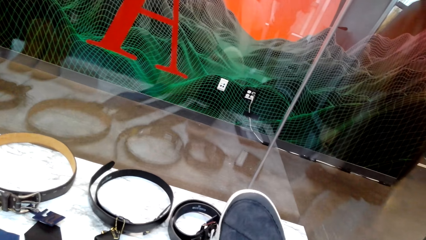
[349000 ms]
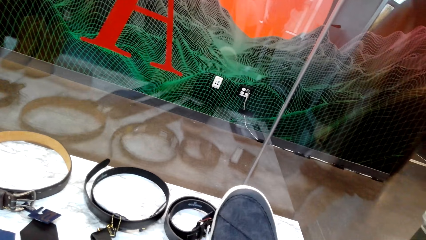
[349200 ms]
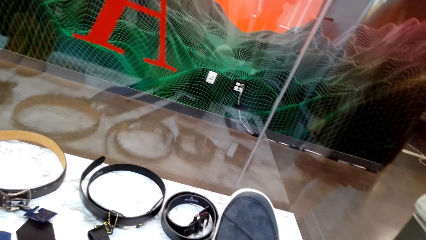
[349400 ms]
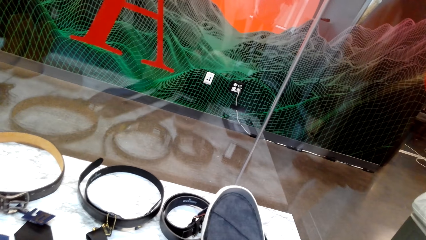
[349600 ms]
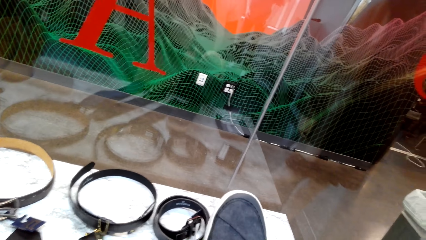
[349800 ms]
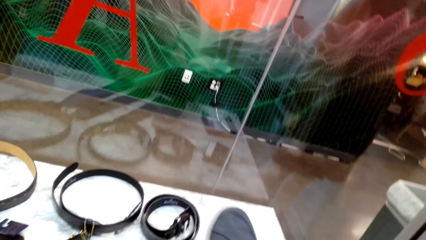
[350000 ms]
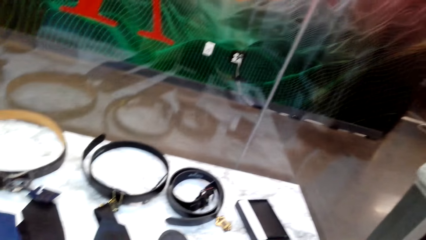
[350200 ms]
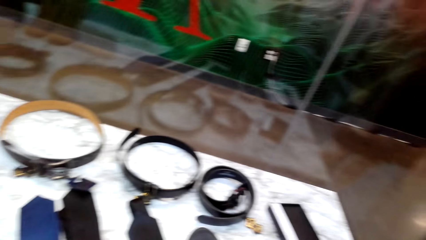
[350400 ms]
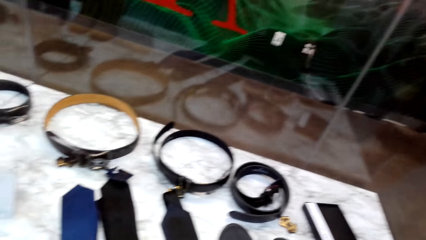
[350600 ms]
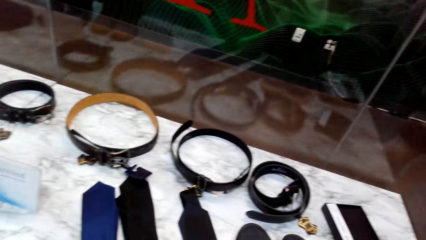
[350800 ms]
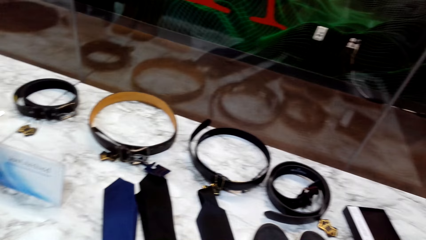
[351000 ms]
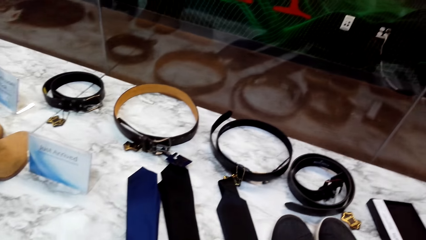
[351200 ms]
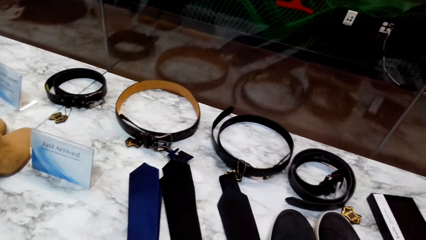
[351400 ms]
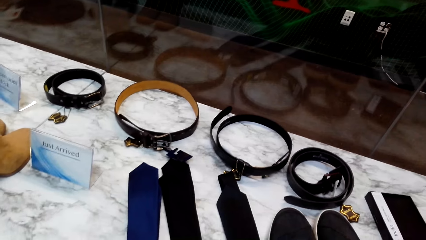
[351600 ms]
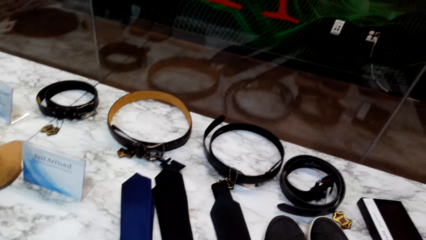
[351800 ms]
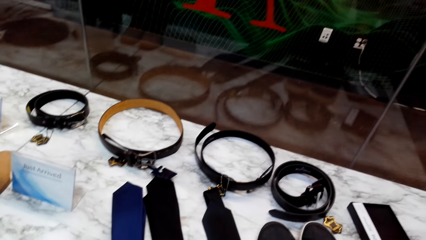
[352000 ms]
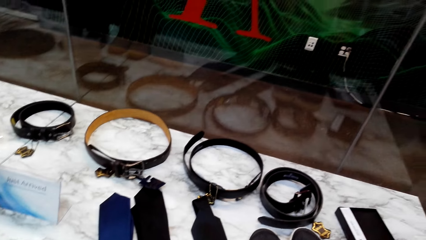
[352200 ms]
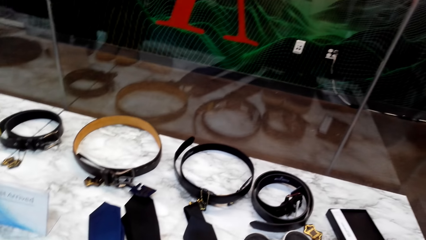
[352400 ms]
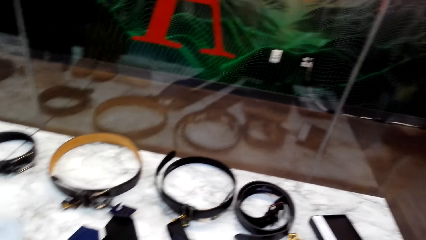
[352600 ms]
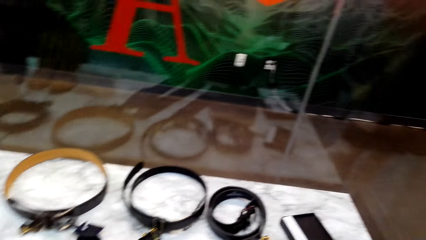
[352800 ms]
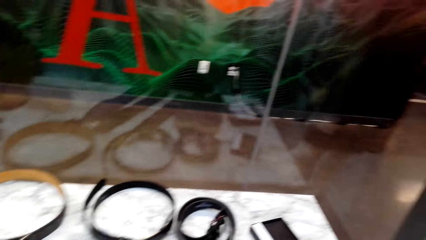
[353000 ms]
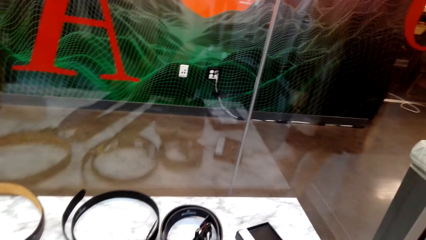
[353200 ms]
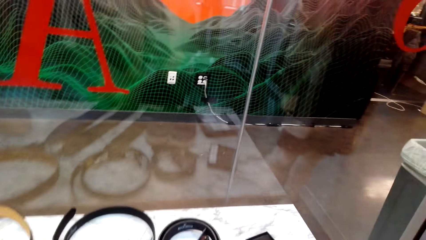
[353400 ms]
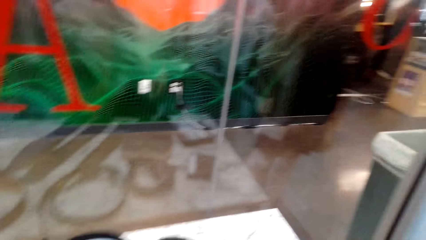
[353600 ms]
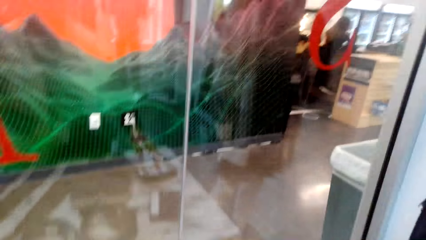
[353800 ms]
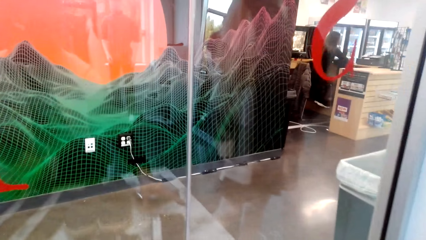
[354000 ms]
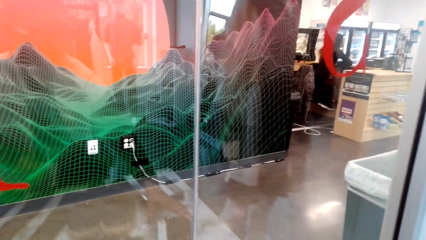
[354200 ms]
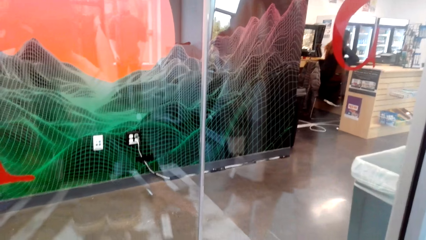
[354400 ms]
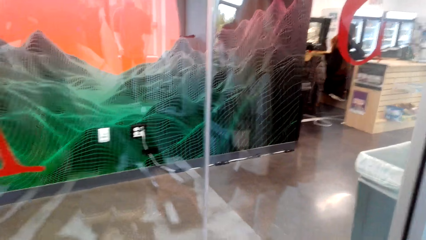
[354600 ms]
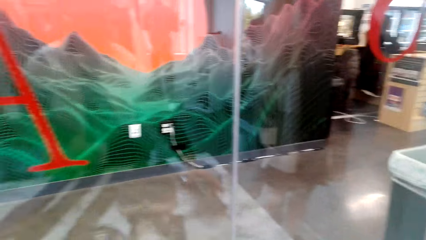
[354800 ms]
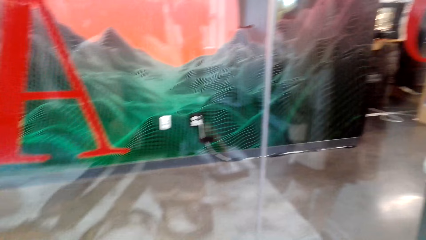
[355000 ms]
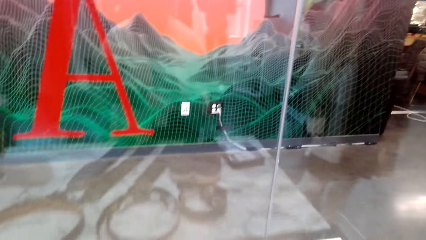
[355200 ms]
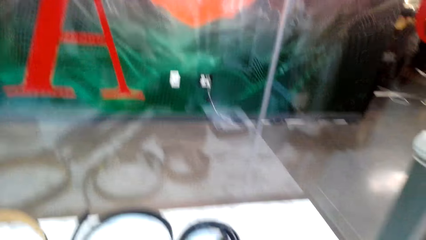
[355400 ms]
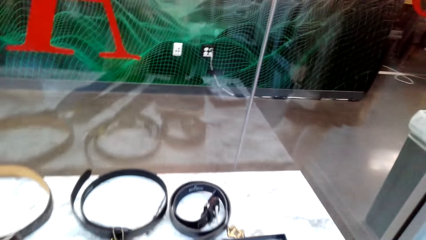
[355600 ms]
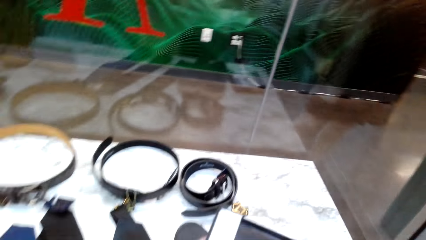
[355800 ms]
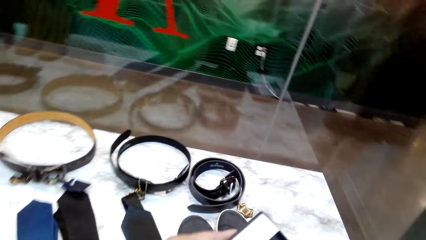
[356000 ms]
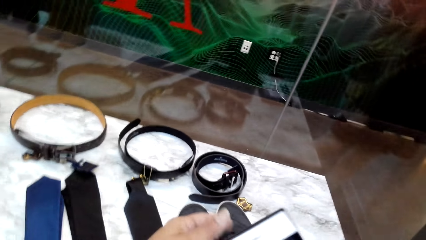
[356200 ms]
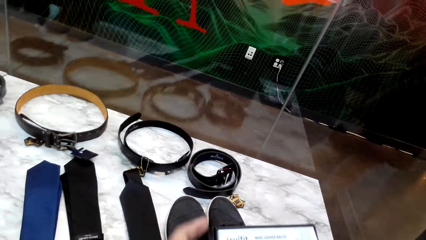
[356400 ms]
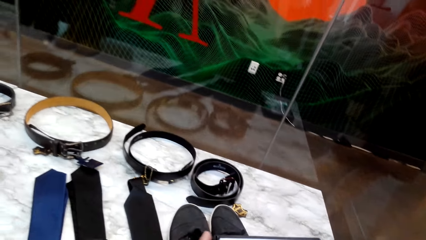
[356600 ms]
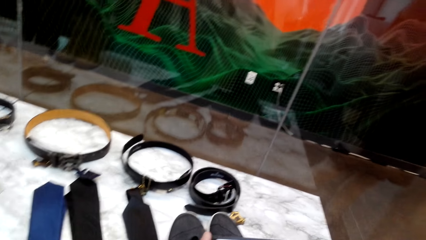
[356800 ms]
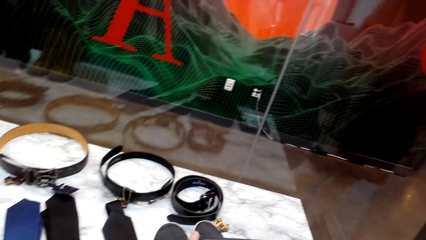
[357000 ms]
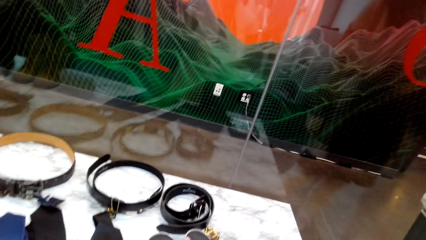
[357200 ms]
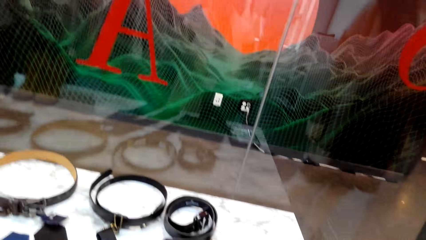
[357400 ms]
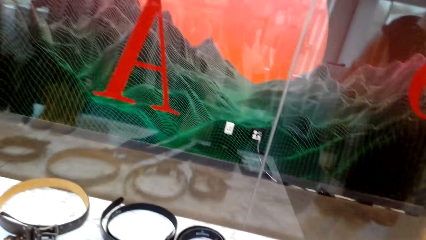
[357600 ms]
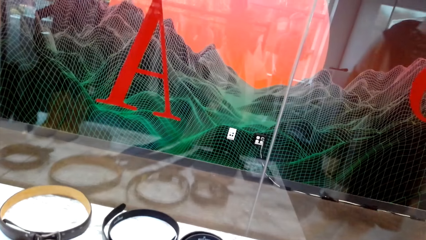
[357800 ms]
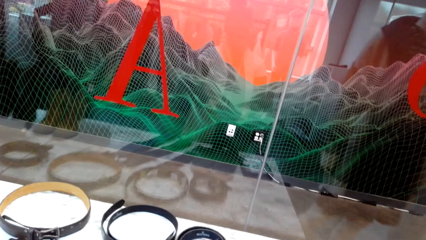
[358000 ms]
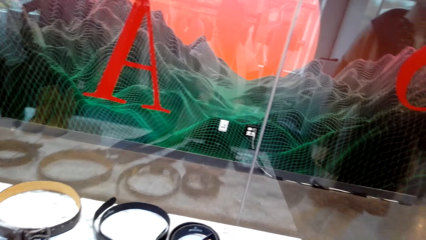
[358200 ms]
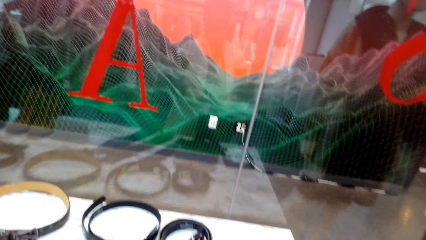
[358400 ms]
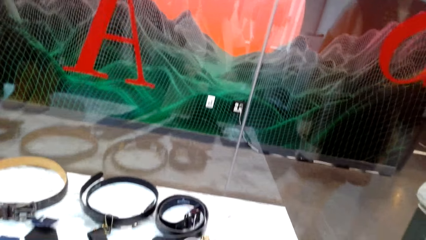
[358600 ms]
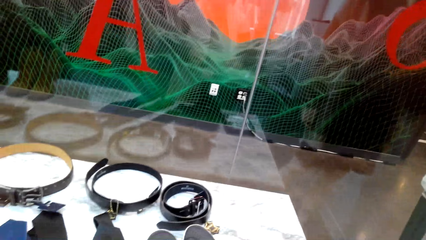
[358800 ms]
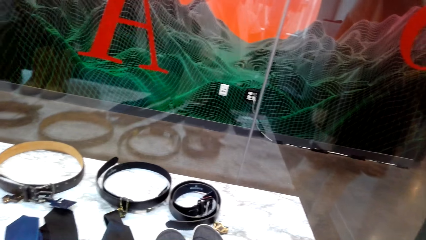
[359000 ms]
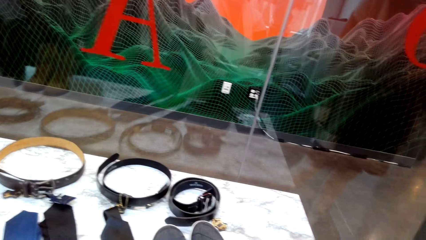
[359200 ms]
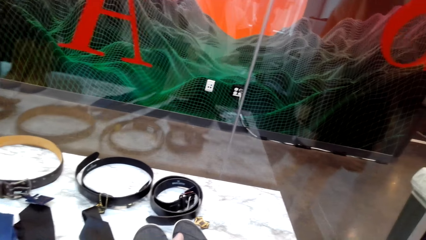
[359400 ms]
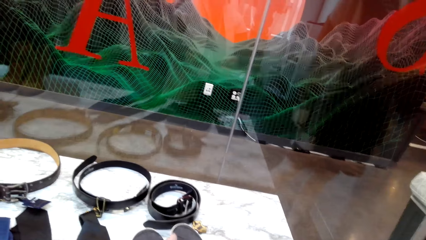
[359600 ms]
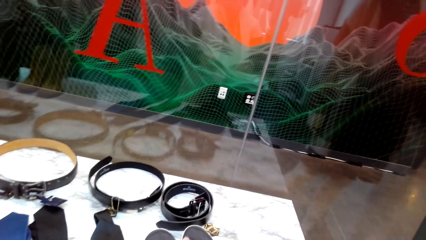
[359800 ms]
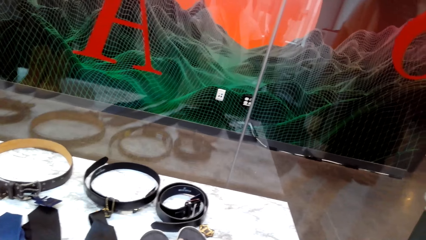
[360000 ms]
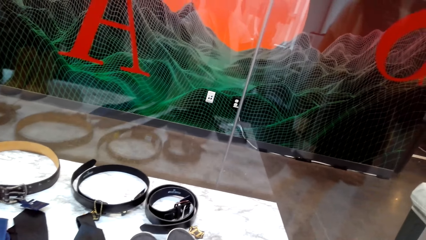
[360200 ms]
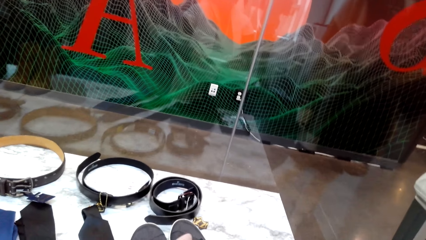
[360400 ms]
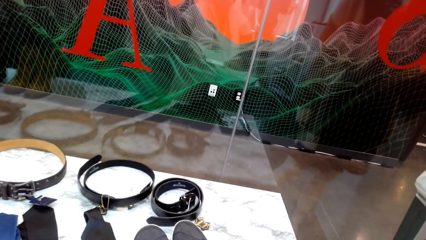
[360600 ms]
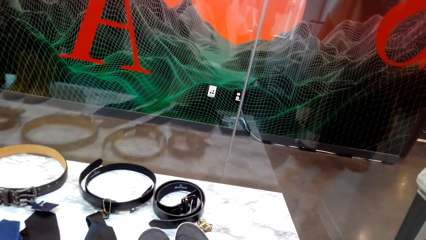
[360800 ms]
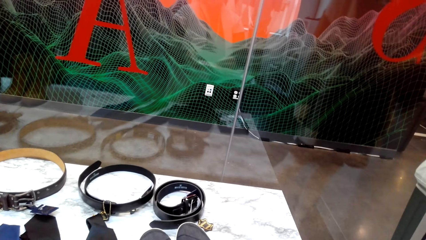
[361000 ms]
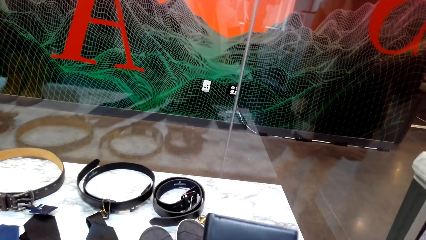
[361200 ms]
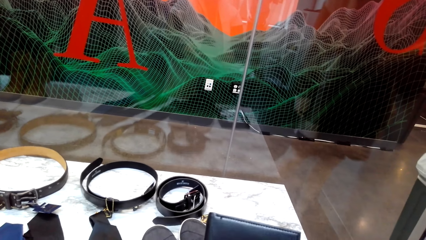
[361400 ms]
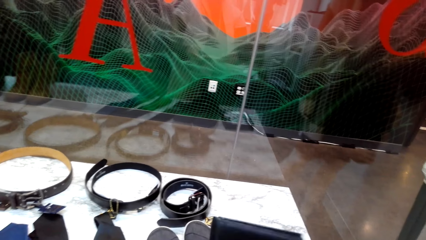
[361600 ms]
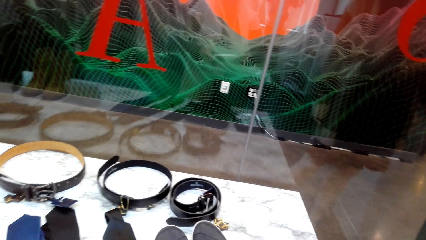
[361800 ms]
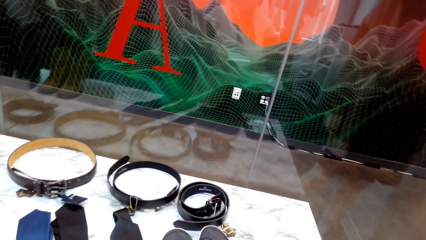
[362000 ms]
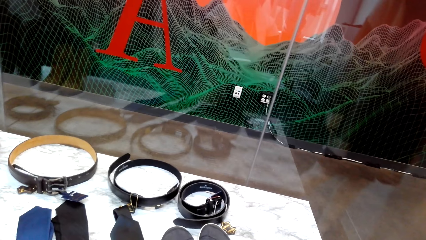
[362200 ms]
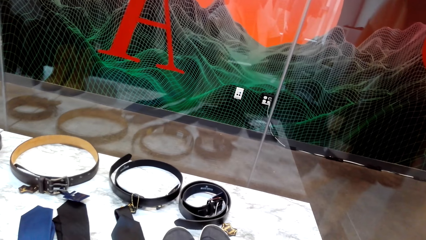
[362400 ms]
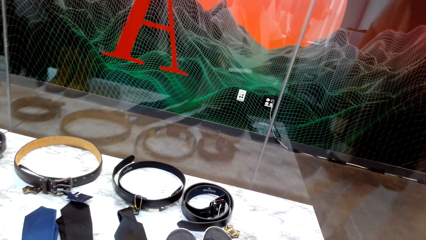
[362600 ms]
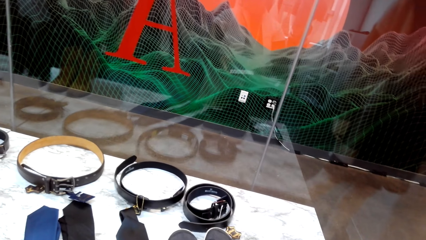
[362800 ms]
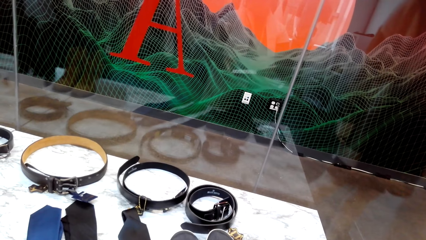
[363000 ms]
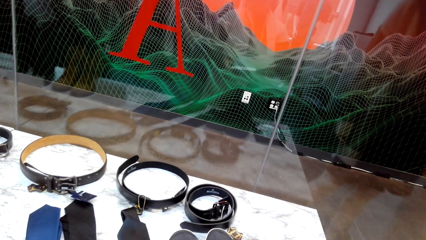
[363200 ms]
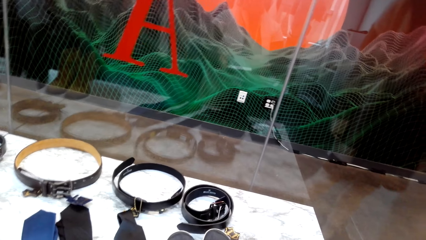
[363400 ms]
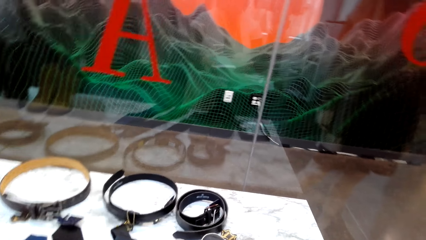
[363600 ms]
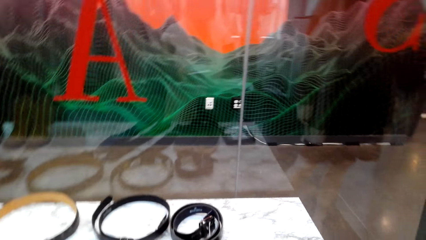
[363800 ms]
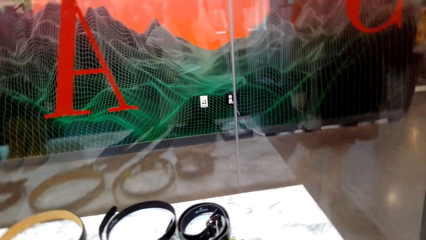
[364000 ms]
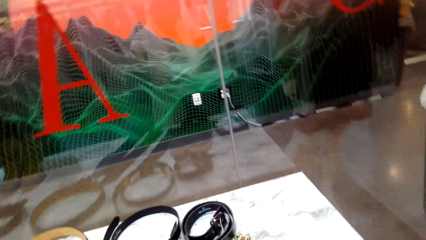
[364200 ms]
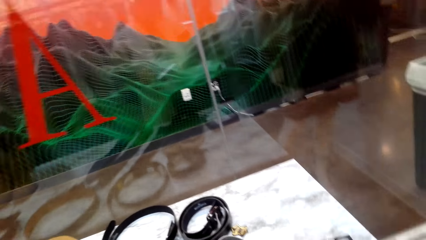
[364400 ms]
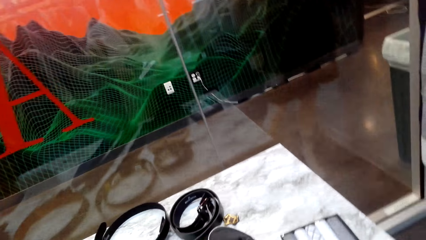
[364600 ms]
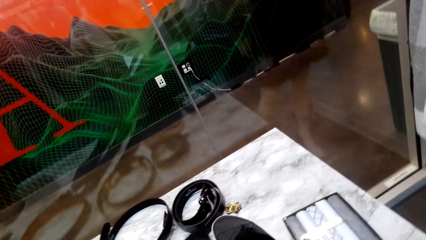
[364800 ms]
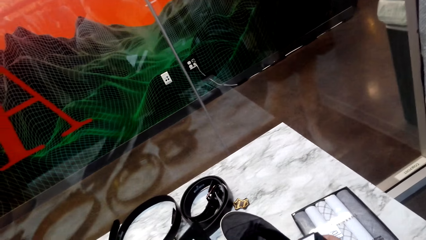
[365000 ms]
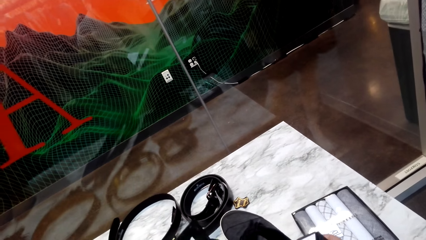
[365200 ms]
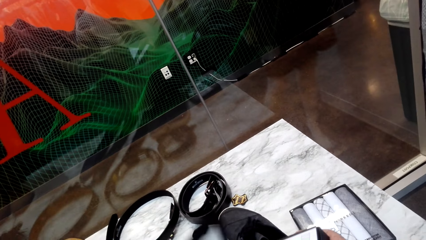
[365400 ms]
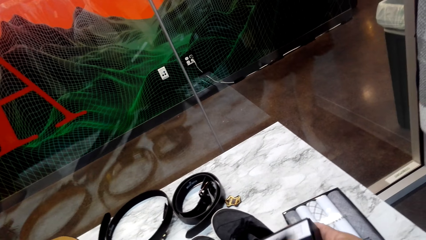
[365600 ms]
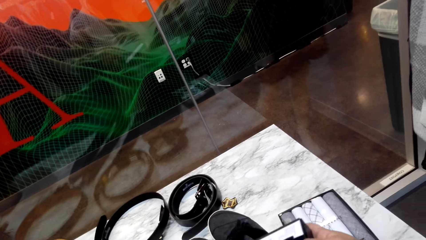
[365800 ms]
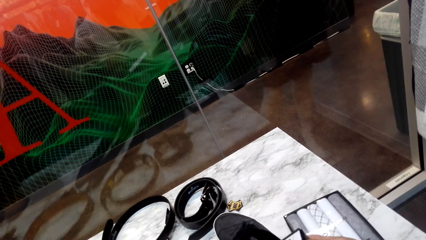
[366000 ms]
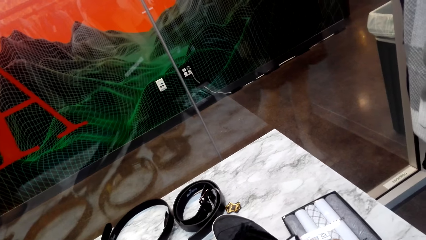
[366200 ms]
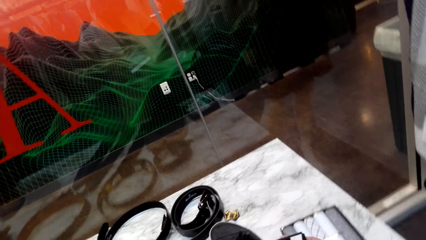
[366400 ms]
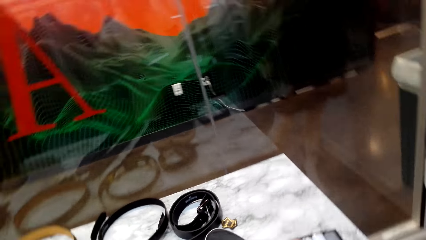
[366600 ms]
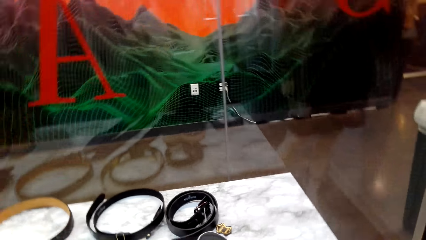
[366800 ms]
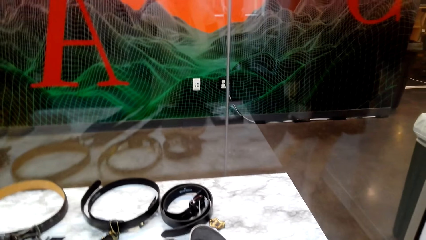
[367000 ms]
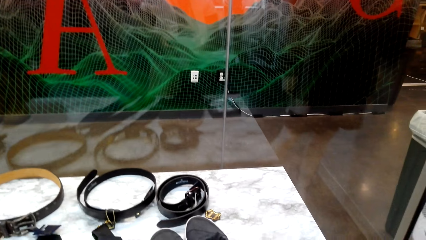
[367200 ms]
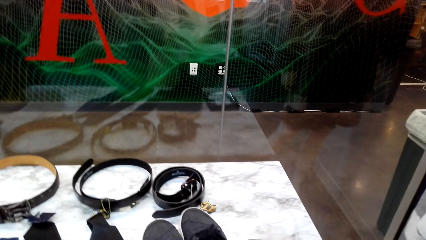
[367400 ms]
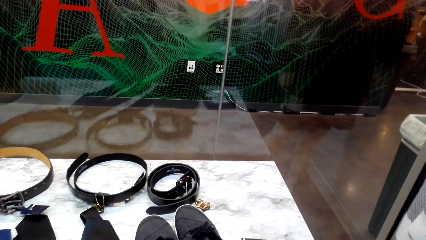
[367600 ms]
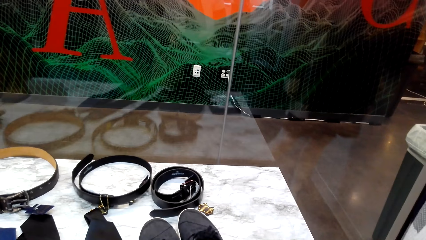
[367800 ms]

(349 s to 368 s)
The camera wearer picks the shoe. They place the shoe on the table. They look around. They pick a wallet or box. They look at the wallet. They look at the box.
